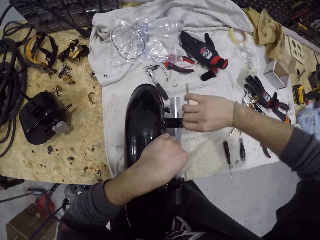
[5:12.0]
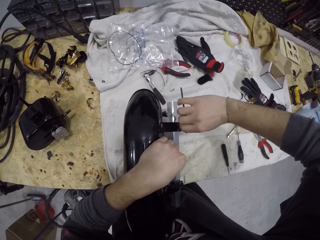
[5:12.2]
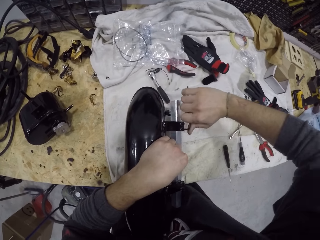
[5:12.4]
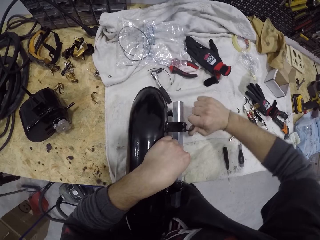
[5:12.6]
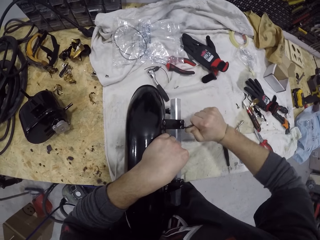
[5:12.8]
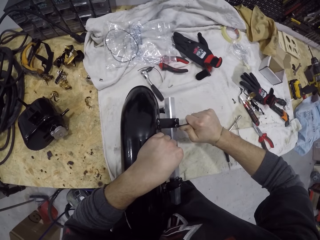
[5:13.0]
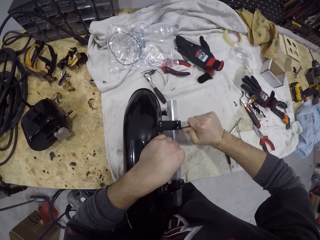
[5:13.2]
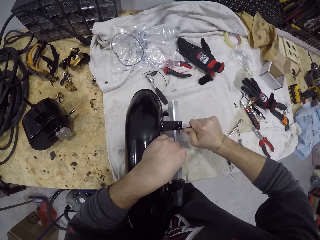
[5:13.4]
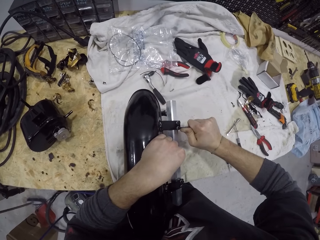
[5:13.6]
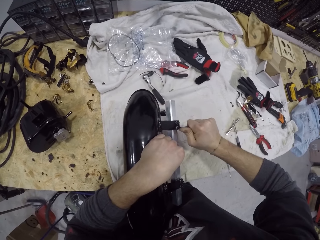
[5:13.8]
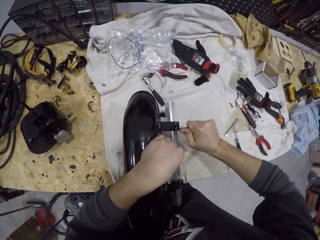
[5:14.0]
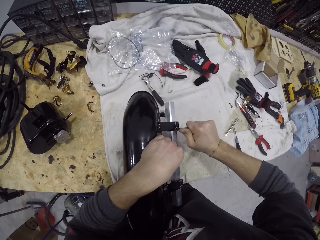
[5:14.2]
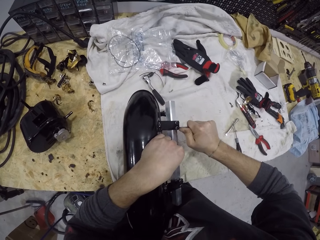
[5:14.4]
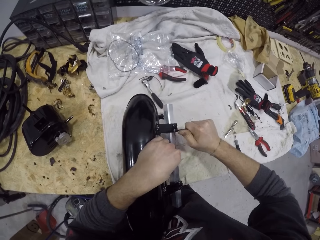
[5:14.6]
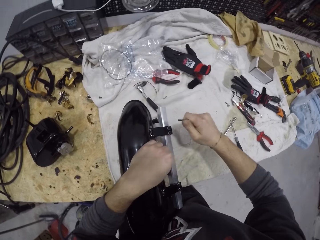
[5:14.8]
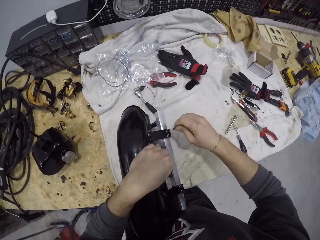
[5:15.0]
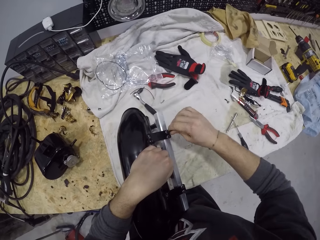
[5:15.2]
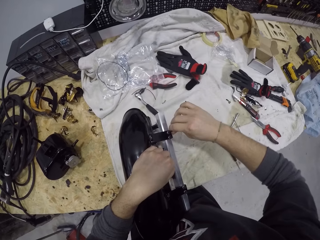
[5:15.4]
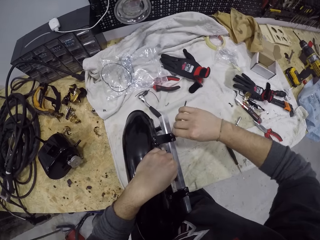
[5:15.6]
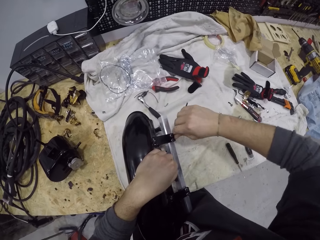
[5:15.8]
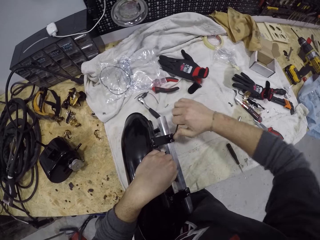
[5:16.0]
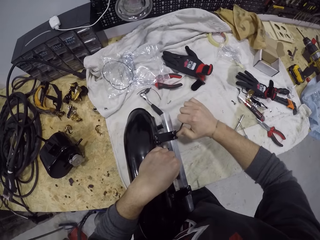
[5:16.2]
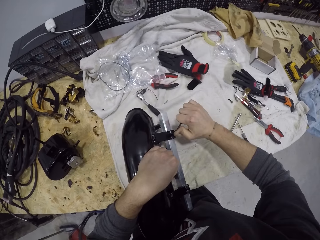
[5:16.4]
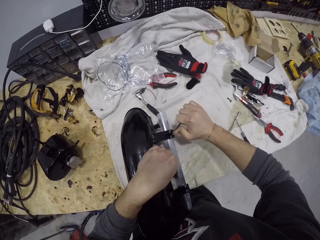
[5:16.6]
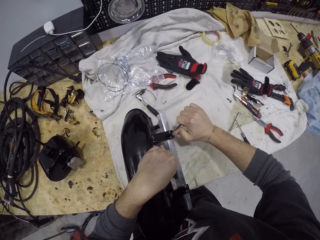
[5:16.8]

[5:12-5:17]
The camera wearer adjusts a wrench on a machine. They tighten a nut with the wrench.
